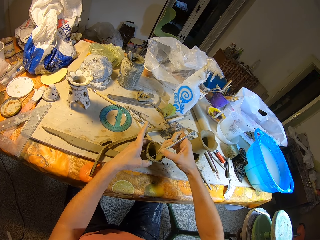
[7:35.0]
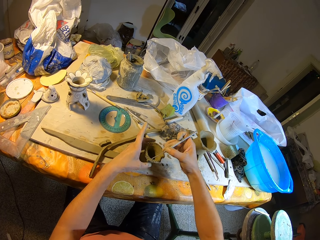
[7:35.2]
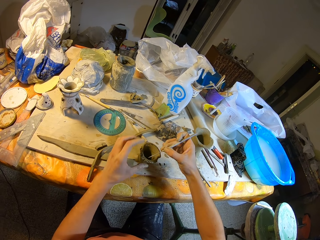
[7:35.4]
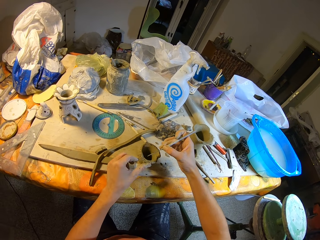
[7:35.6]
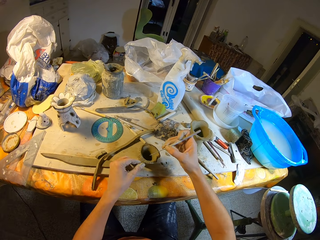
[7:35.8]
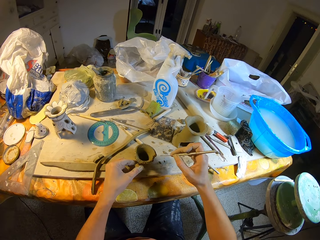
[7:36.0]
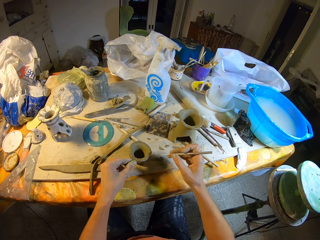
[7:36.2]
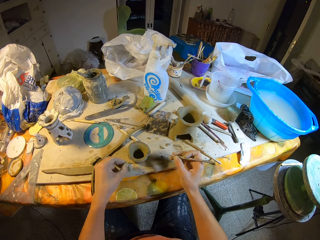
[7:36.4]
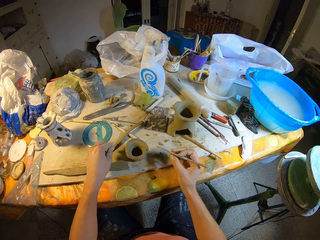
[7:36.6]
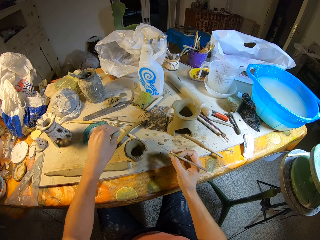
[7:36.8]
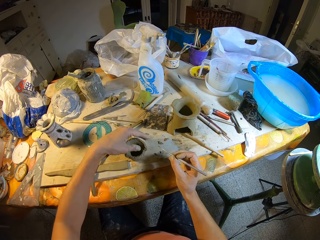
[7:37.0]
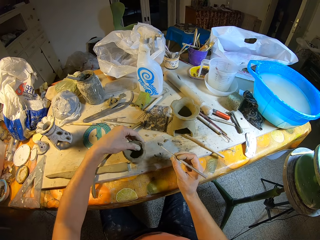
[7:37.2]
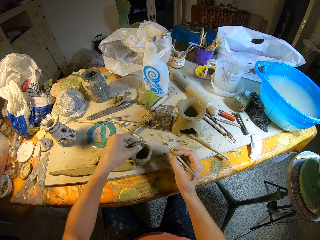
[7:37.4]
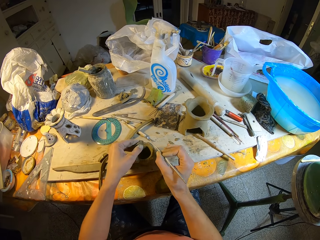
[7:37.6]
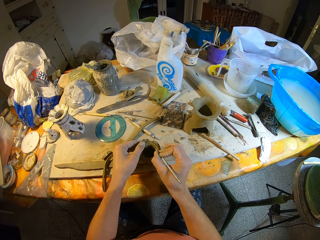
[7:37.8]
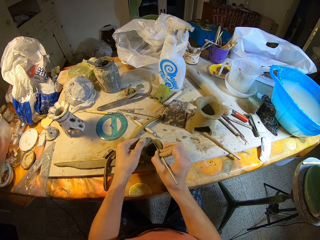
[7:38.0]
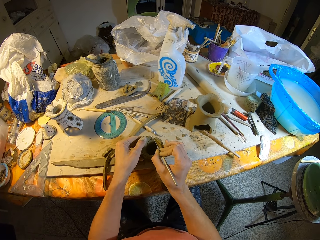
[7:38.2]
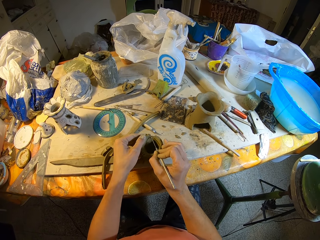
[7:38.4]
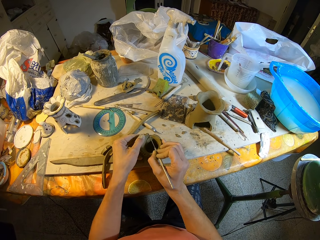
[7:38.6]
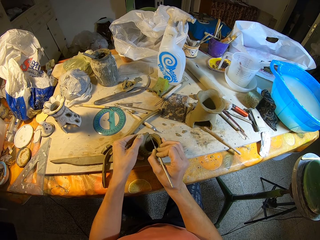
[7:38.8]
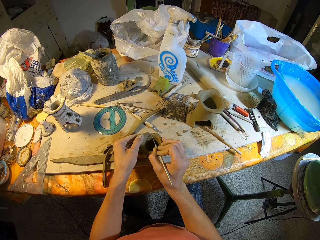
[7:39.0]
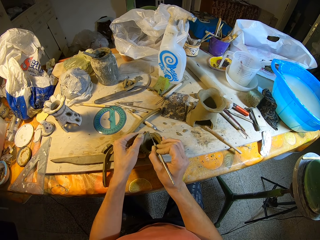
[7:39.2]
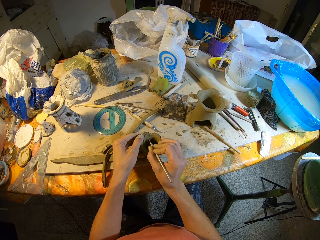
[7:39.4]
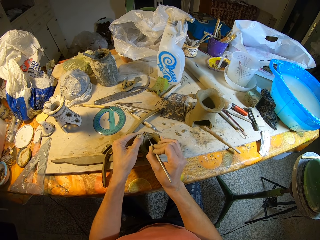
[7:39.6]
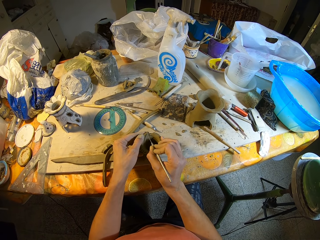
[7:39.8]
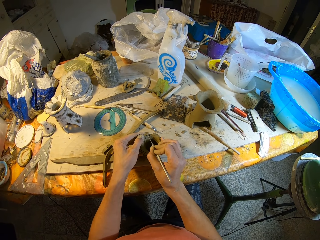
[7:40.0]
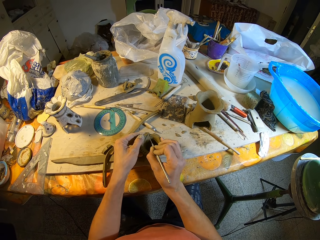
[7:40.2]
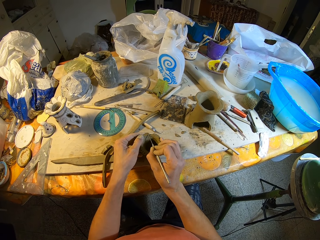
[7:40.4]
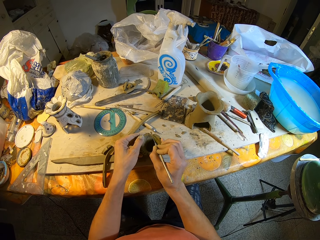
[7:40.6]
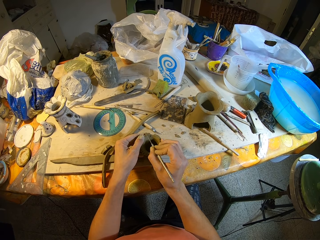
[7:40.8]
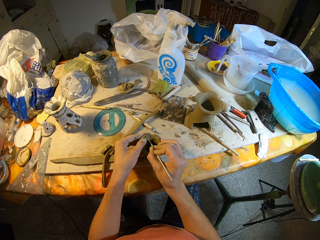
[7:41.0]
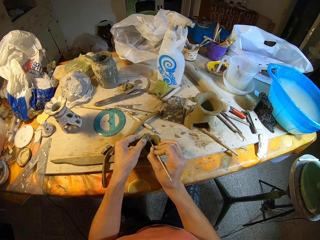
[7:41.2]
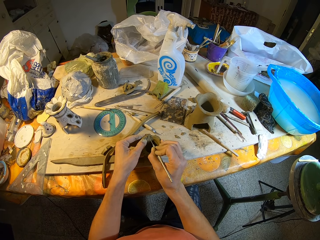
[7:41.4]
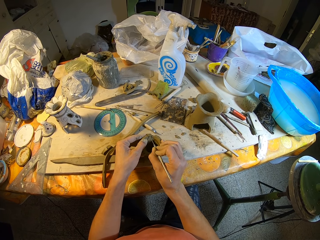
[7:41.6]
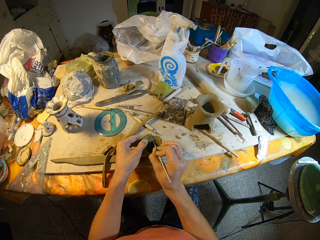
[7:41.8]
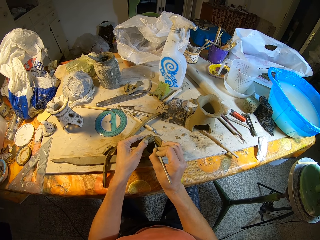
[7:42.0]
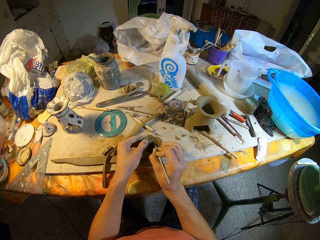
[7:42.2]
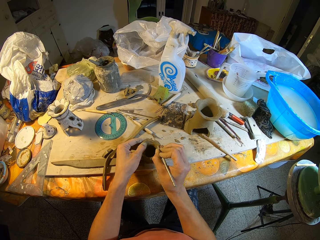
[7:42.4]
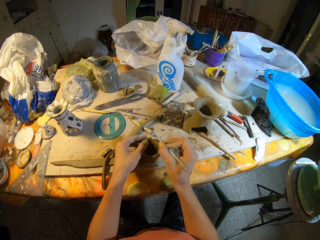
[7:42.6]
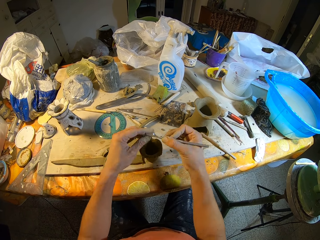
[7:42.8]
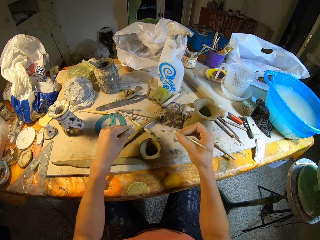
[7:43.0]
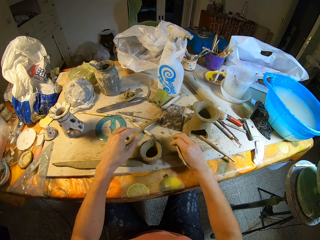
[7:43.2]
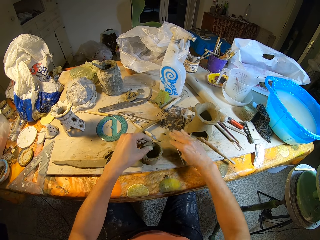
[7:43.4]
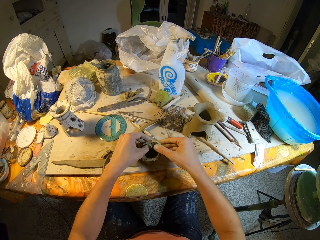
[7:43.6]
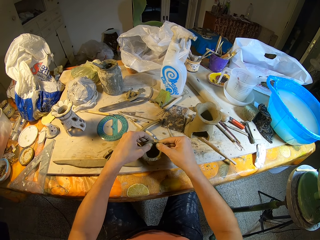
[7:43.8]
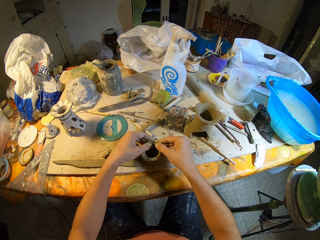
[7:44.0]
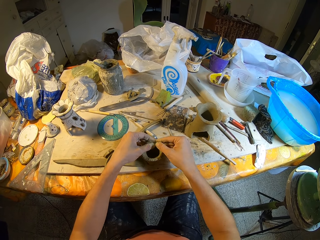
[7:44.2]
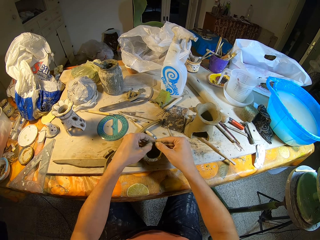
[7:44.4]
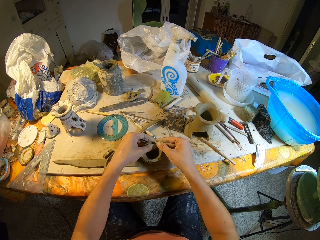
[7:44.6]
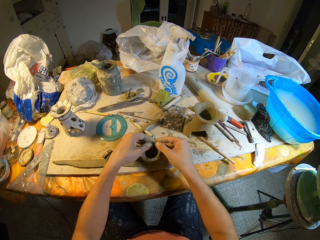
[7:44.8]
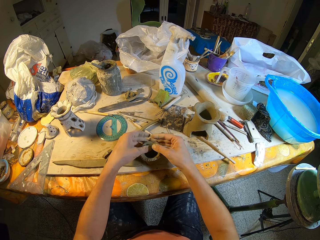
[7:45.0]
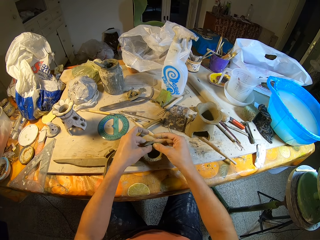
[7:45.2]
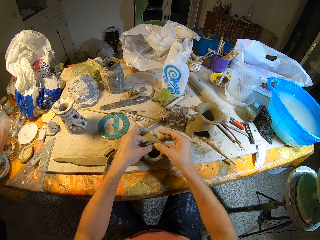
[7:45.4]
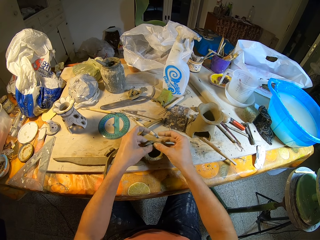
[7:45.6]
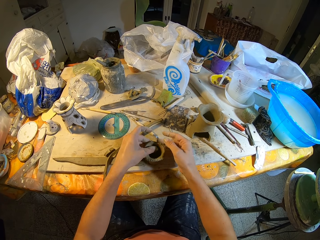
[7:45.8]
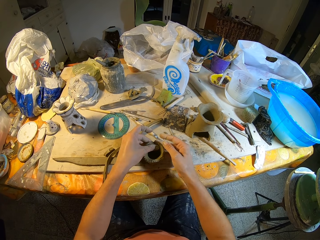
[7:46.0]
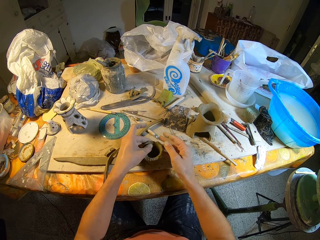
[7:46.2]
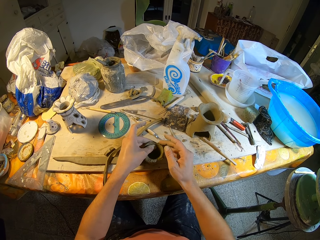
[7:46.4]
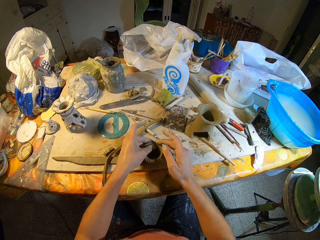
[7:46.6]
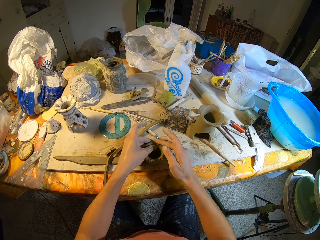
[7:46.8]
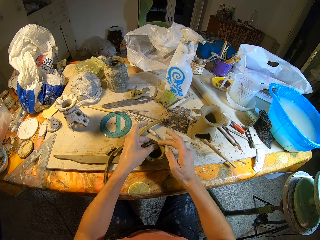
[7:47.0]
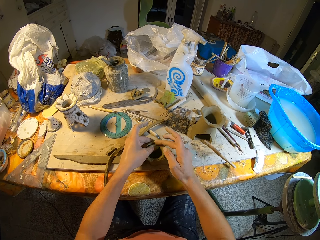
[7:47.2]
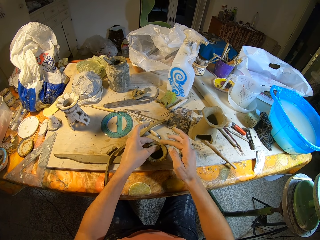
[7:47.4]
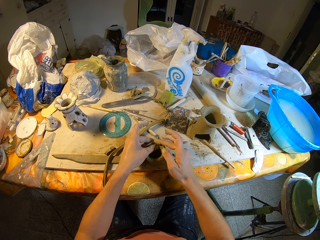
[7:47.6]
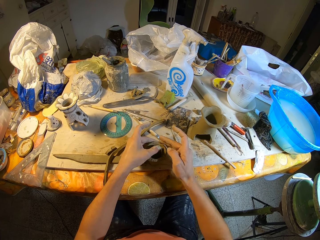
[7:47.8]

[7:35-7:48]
The camera wearer removes excess plaster from the structure. She drops the plaster on the table. She holds the structure with her left hand. She rotates the structure on the table. She removes excess plaster from the structure with a plastering needle or scarva needle. She removes plaster from the plastering needle. She drops the plaster on the table. She places the scarva needle on the table with her right hand. She shapes the structure with both hands. She smoothens the cup sand mold with both hands.

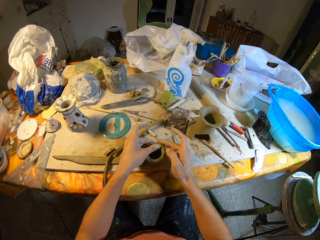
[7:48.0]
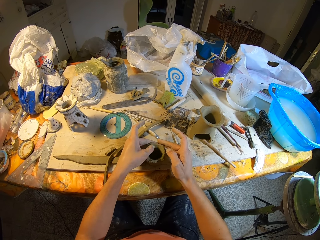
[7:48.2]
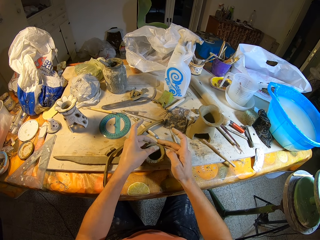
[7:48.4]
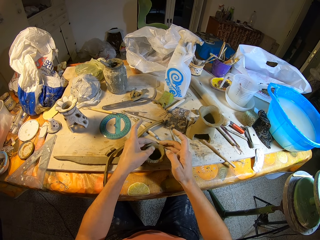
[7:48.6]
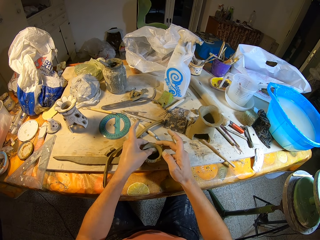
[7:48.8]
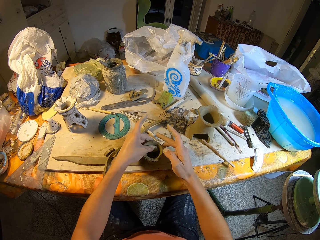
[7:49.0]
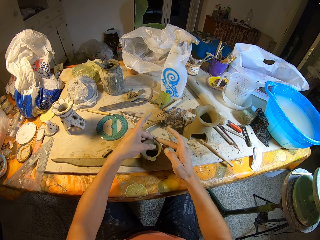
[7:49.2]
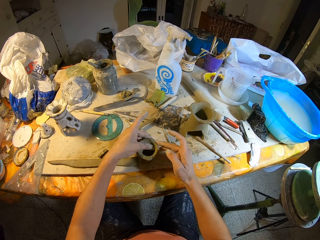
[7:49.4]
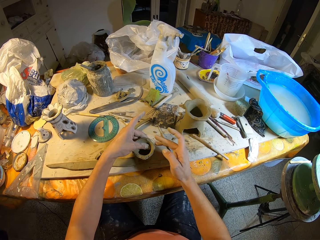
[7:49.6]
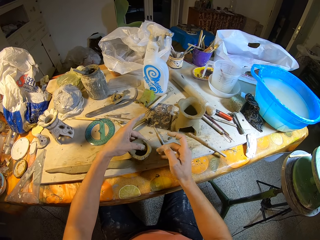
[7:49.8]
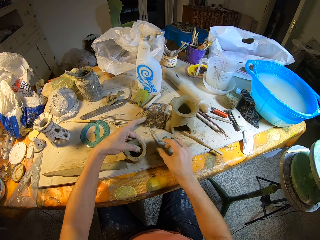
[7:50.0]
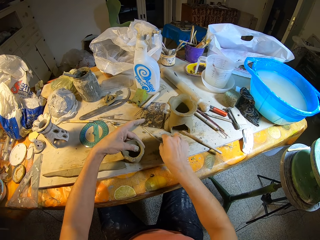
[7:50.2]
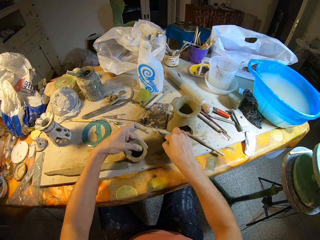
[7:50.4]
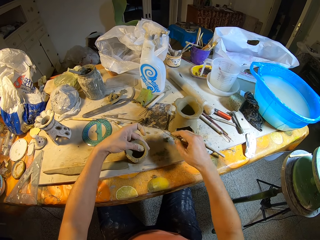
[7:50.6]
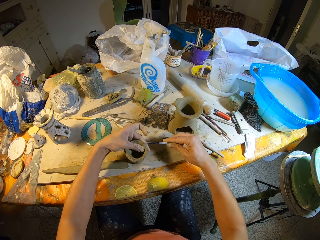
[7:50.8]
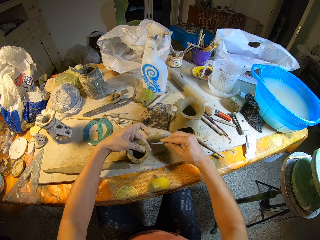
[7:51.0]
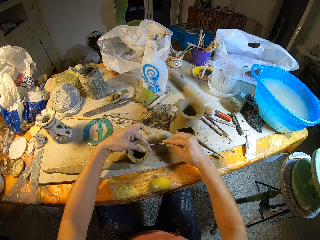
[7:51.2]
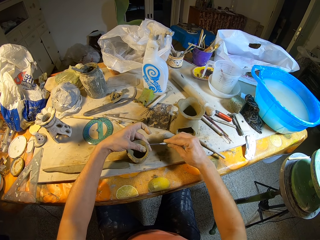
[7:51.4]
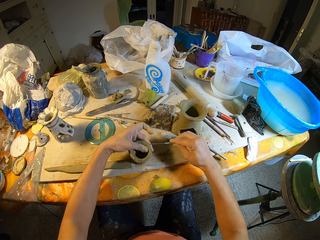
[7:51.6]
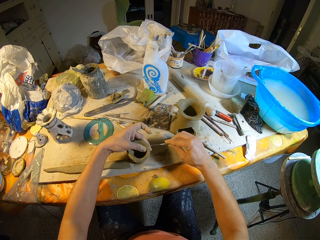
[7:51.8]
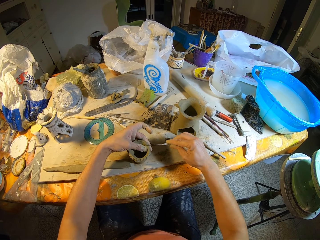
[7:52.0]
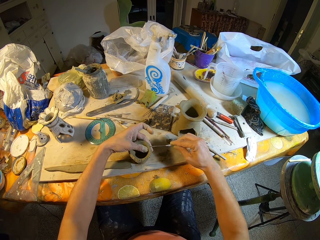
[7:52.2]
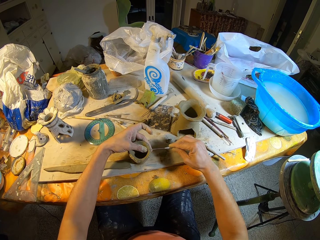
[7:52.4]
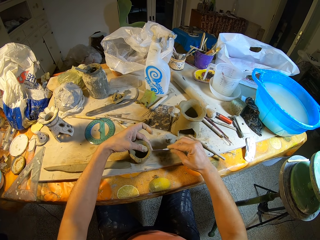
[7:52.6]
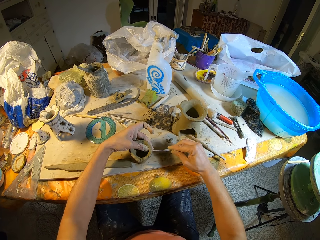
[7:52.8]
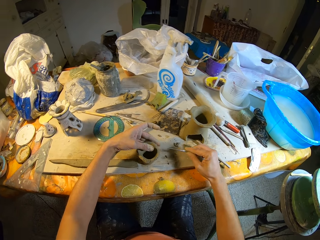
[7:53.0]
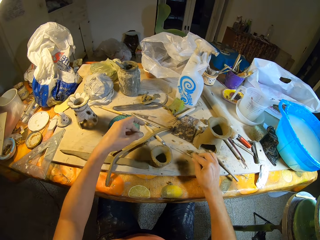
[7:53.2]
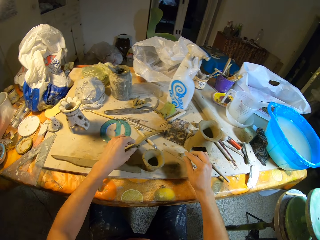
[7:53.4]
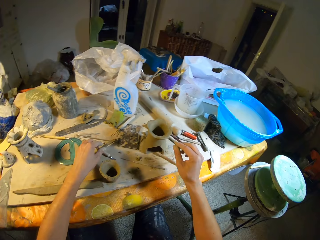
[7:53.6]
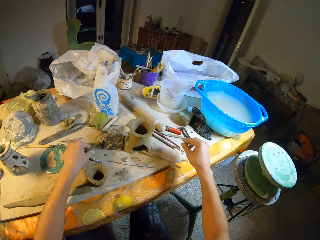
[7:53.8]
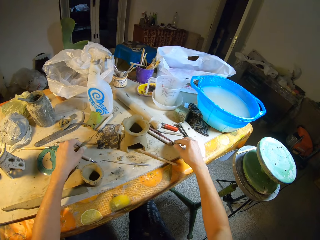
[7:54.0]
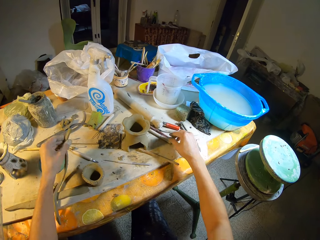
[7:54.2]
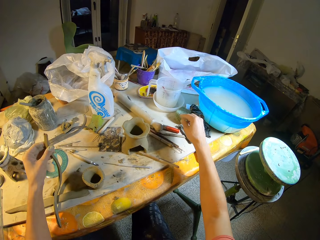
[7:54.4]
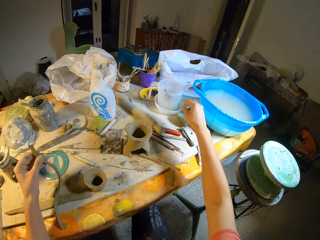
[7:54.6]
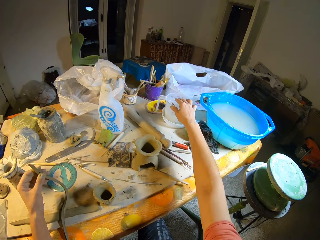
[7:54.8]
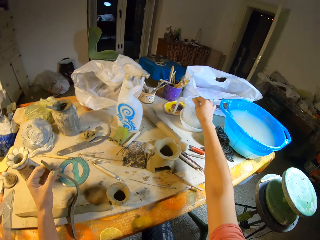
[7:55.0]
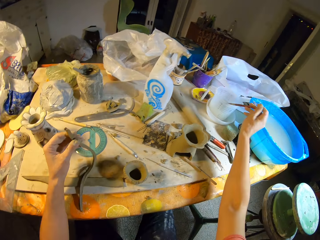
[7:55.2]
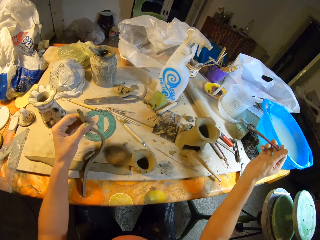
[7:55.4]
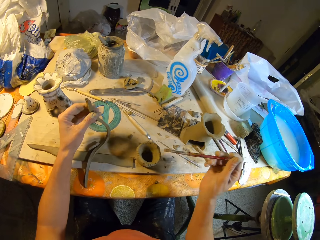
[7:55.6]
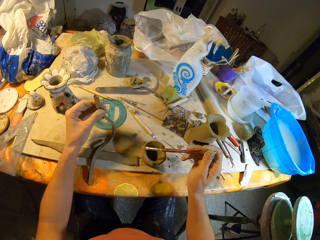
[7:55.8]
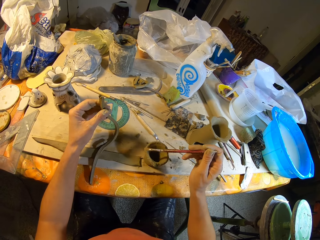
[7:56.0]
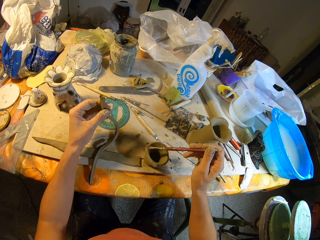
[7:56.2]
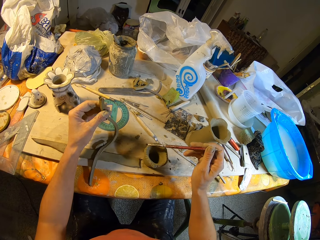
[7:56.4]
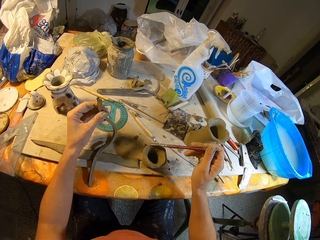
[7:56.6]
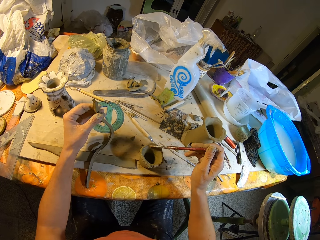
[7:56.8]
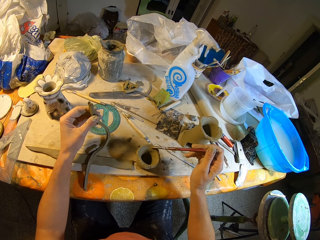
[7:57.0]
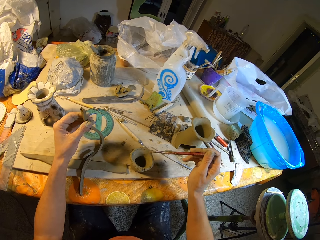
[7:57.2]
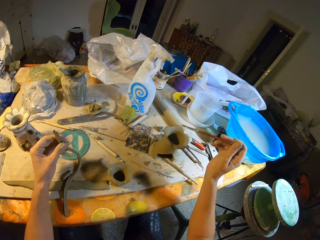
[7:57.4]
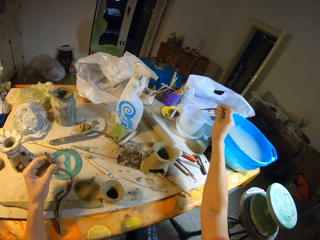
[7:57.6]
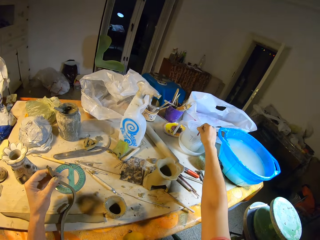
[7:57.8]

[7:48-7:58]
The camera wearer picks up the scarva needle from the table with her right hand. She scratches the cup sand mold in her left hand with the scarva needle in her right hand. She places the scarva needle on the table with her right hand. She picks up the cut sand mold from the table with her left hand. She picks up a brush from a water container on the table with her right hand. She brushes the cup sand mold with her right hand. She applies colour on the structure.
